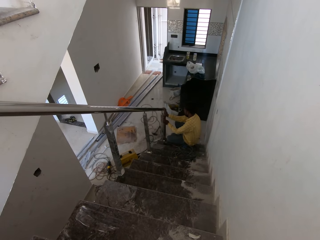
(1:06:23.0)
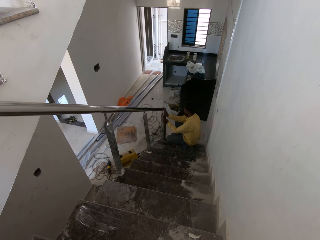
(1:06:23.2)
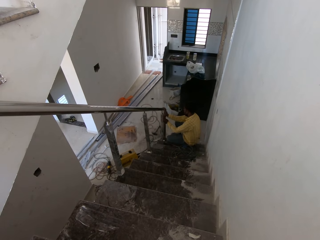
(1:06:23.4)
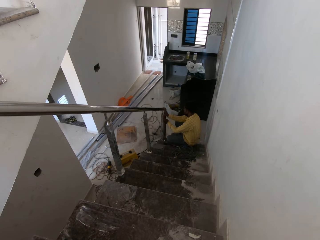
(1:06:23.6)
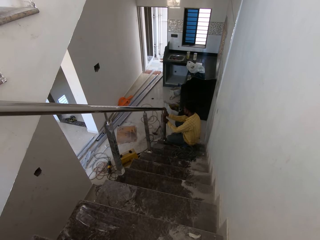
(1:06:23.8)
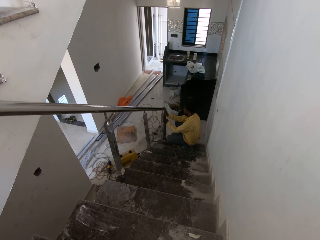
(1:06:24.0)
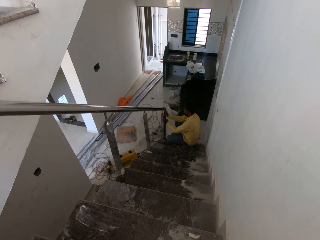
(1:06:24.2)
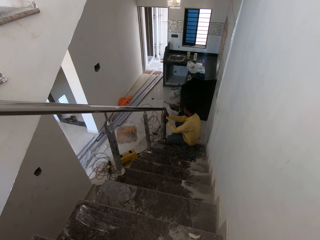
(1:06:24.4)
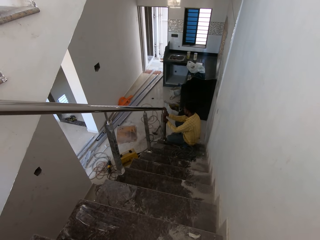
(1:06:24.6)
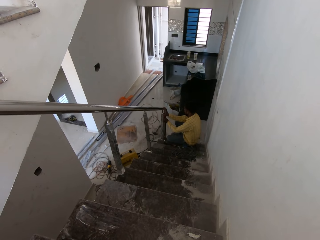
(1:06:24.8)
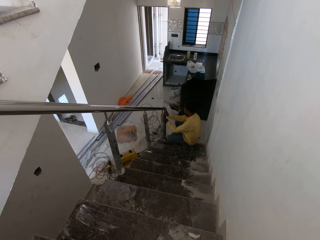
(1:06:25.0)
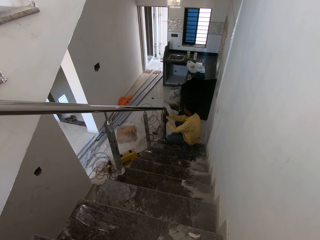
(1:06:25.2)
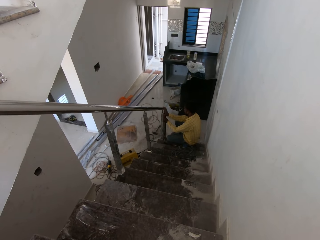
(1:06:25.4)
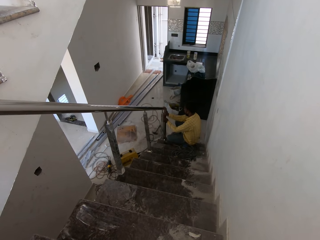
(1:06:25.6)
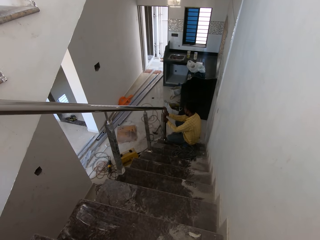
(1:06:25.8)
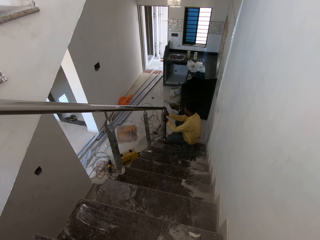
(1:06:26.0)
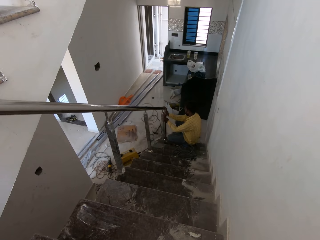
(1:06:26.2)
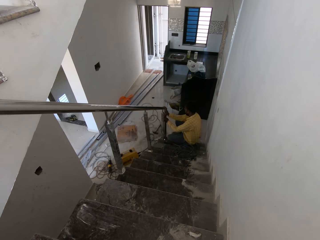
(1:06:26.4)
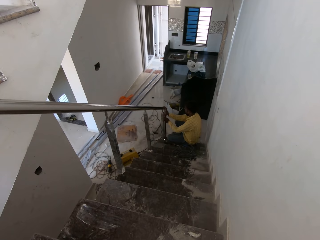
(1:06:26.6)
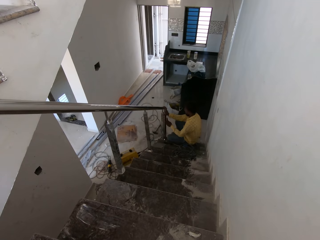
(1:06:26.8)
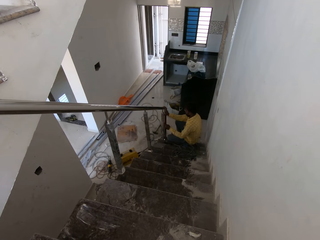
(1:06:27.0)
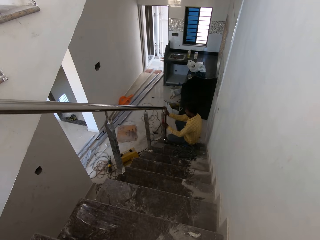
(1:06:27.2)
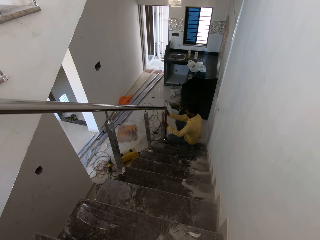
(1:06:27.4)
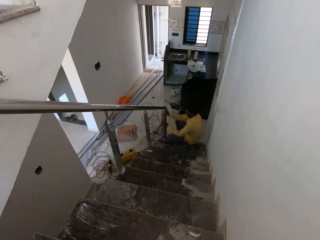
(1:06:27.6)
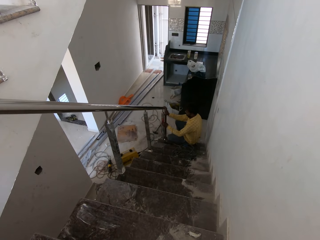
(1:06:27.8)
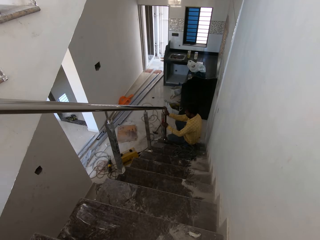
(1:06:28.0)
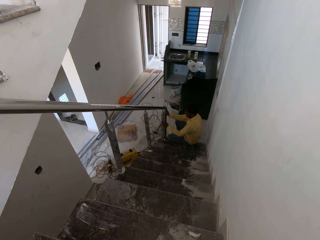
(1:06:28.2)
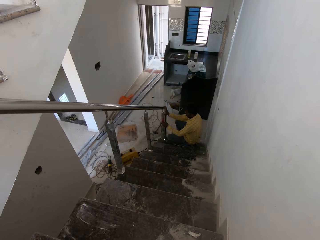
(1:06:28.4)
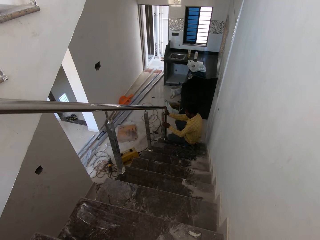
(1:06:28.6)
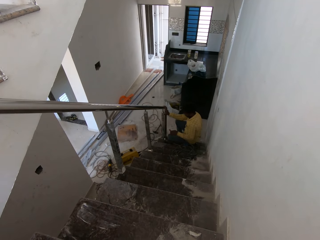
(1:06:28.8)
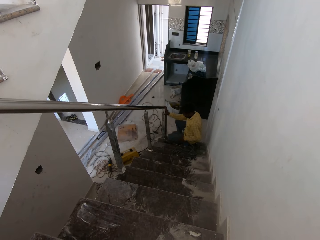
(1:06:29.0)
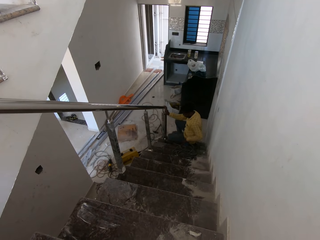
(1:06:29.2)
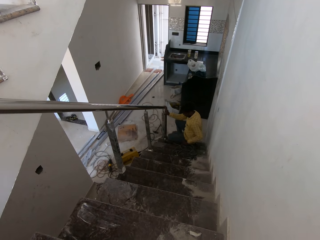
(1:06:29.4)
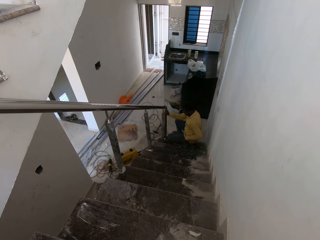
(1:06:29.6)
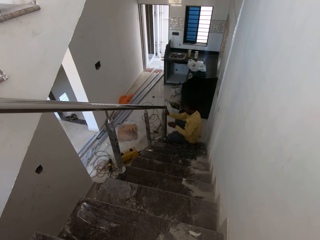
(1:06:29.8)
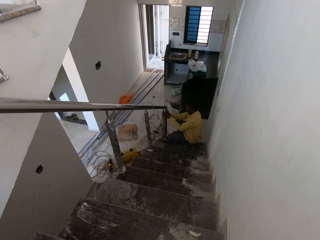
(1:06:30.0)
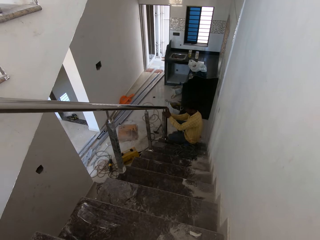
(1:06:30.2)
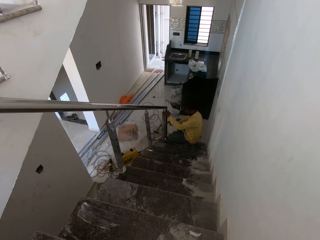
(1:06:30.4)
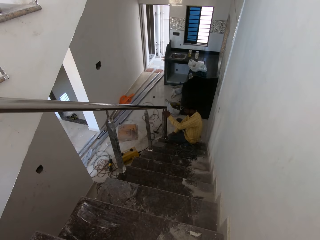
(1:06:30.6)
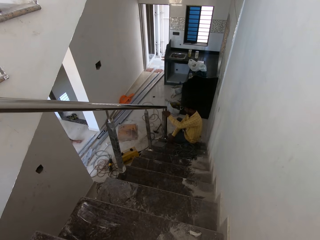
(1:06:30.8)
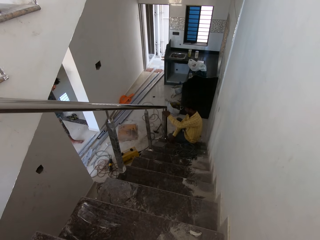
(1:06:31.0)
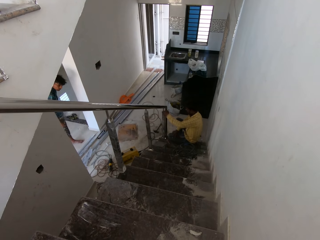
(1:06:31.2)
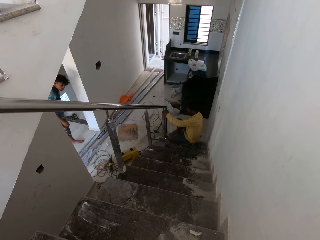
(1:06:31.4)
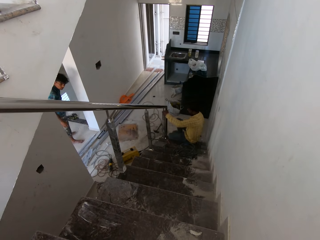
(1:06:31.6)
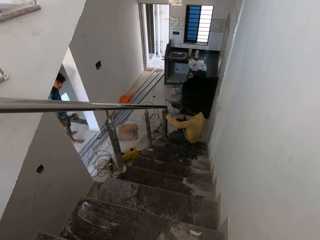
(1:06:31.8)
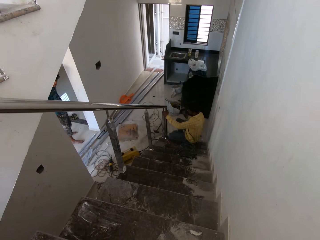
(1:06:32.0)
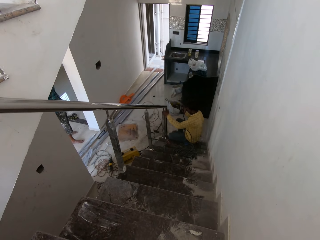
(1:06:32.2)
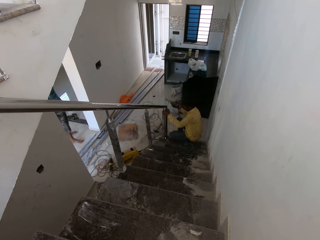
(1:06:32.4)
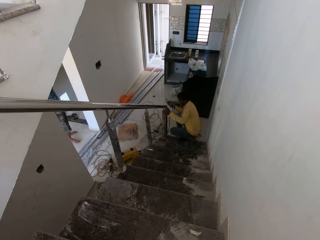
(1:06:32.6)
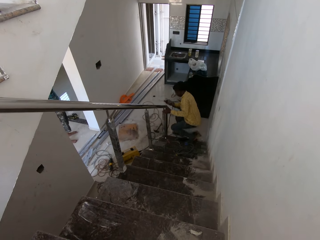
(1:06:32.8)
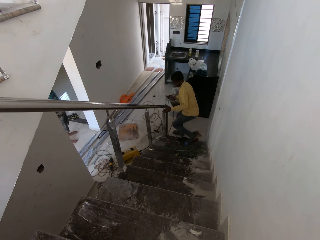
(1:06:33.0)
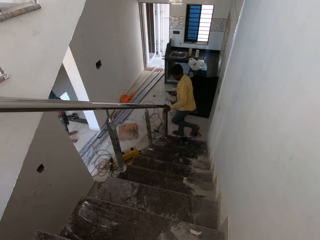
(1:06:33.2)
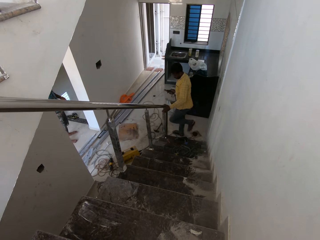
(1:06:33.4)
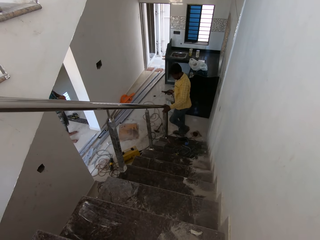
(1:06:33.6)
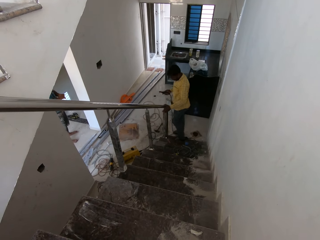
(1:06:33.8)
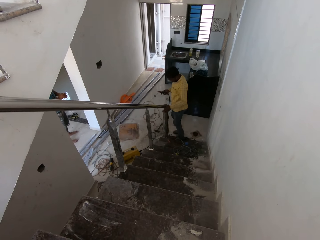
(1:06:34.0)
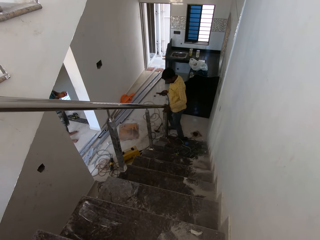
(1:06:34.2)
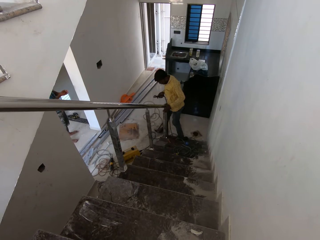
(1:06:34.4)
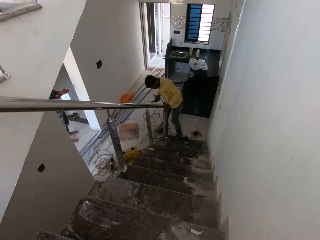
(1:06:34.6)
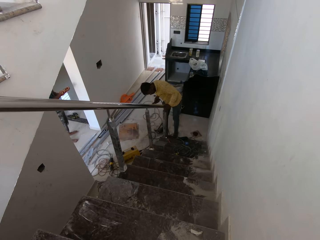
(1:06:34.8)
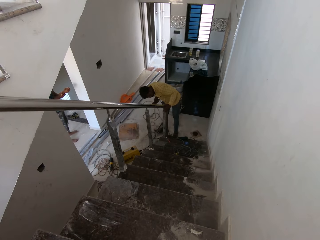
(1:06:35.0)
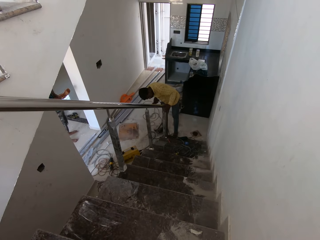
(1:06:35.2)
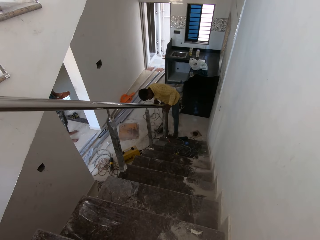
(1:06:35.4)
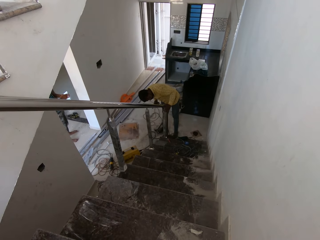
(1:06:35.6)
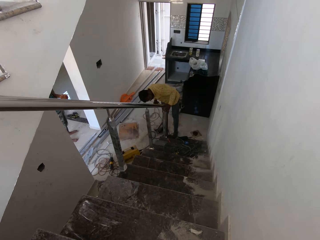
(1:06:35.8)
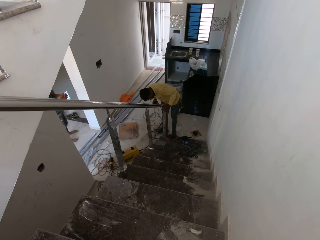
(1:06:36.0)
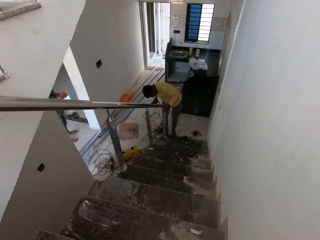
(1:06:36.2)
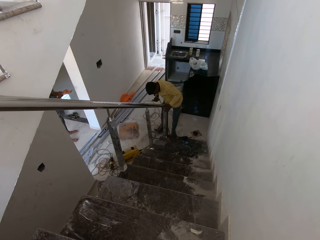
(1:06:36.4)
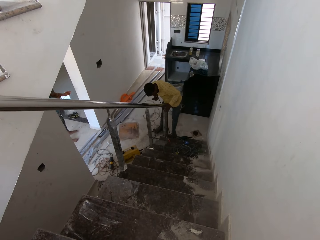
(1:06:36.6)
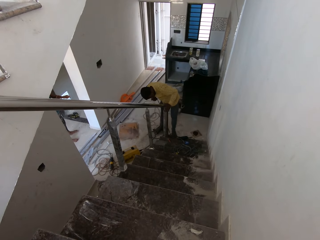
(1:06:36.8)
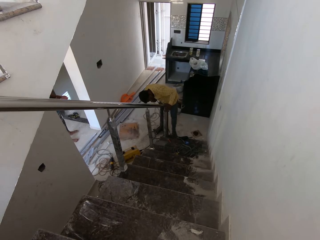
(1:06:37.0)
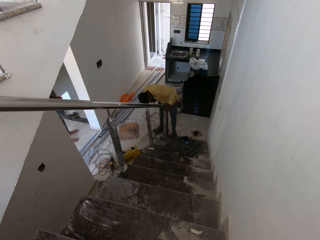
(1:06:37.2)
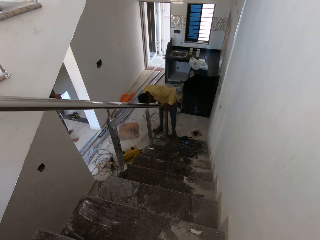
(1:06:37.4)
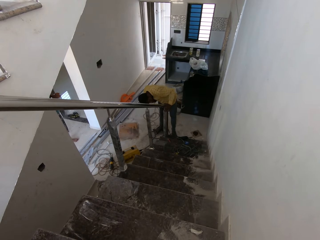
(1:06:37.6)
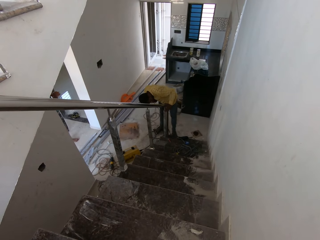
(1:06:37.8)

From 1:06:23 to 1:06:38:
A man drops the spirit level on the staircase with his left hand. He holds the handrail of the staircase with his left hand. He picks the welding torch or welding rod from the floor with his right hand. He looks at the rail.

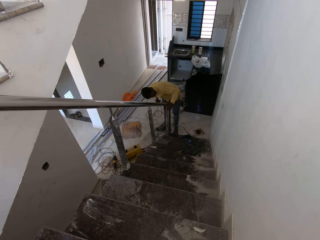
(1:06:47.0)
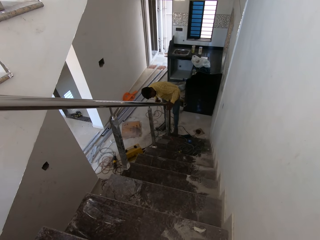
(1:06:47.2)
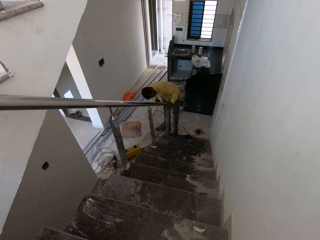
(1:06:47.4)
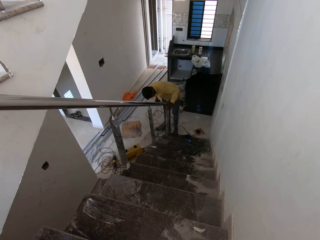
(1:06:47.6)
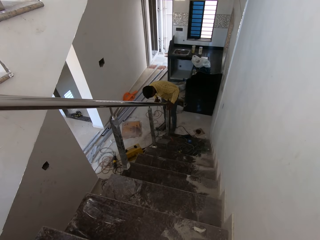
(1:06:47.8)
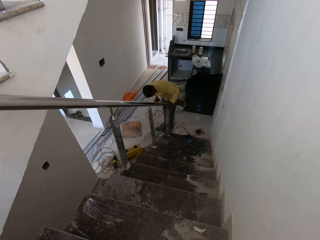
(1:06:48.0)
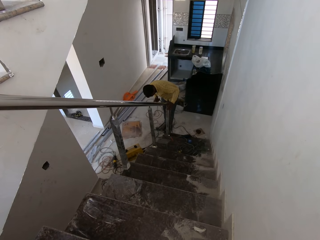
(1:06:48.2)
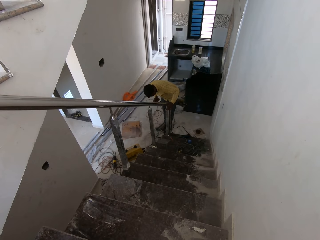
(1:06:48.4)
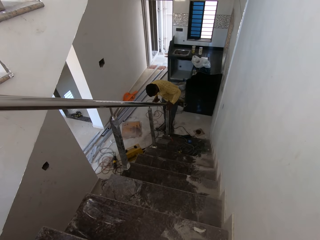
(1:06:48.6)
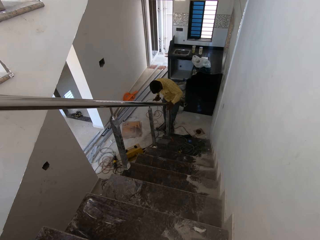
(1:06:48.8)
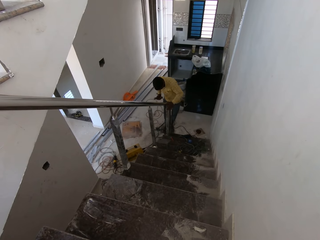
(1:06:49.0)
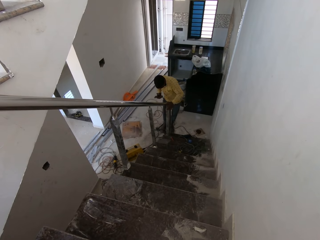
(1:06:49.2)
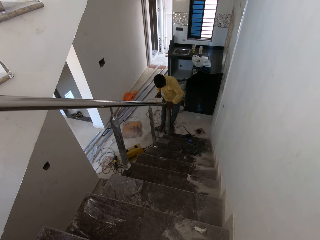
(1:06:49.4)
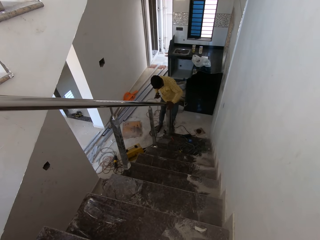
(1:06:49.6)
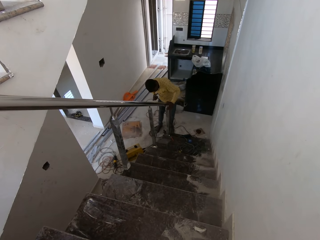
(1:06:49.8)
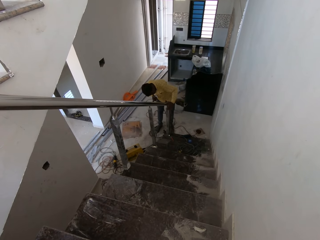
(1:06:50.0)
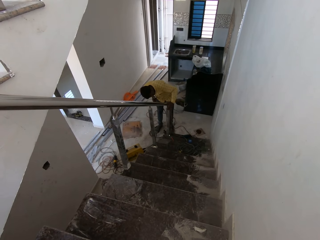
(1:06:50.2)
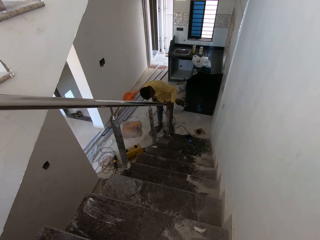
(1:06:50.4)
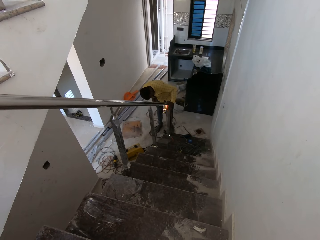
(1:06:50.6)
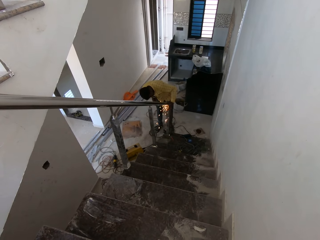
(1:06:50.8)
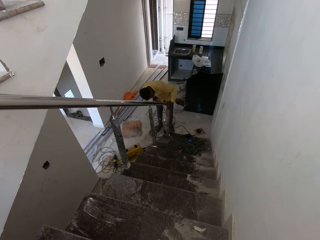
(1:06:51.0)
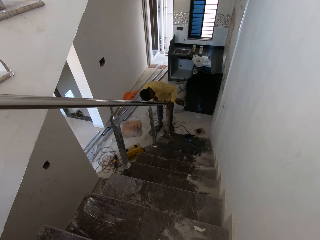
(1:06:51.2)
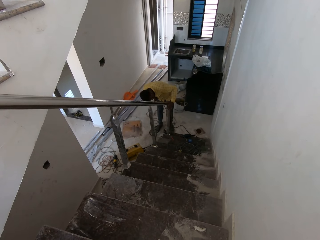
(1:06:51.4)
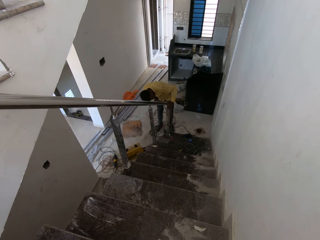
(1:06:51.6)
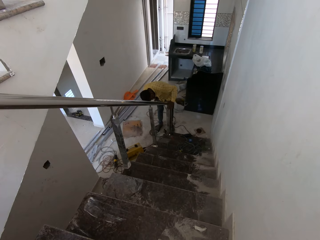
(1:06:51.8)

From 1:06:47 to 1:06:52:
A person fixes the rail with a welding rod.
